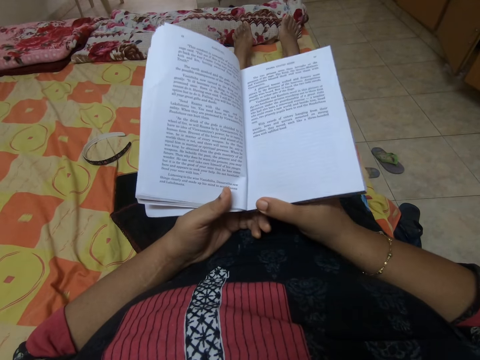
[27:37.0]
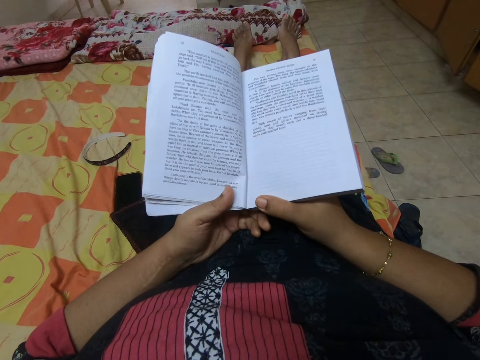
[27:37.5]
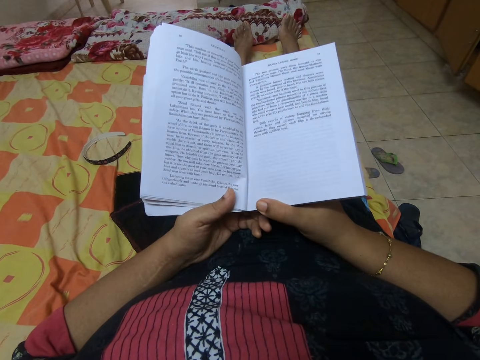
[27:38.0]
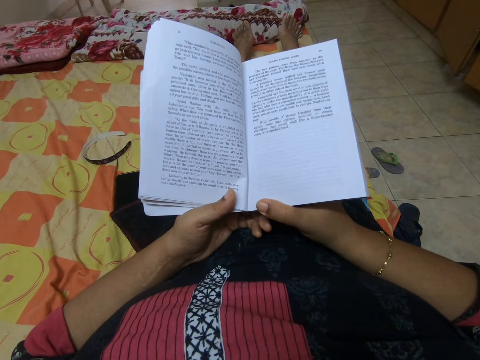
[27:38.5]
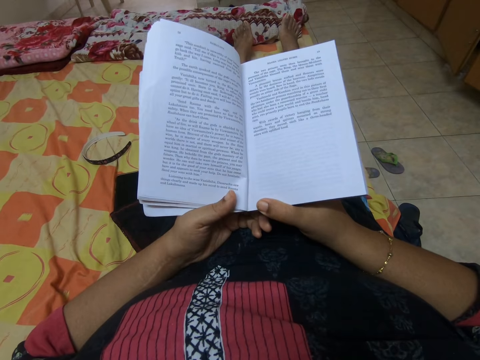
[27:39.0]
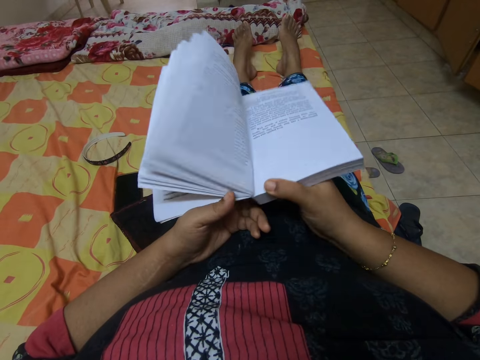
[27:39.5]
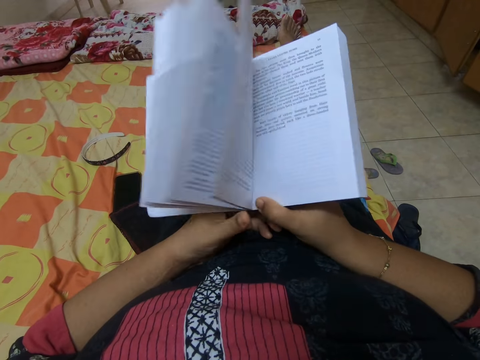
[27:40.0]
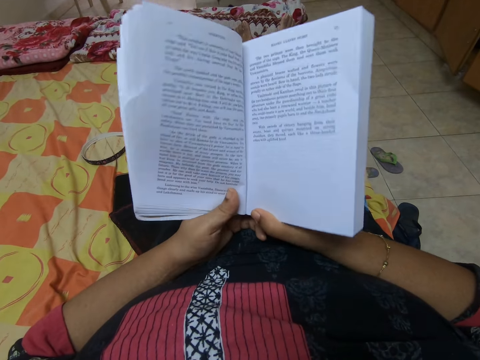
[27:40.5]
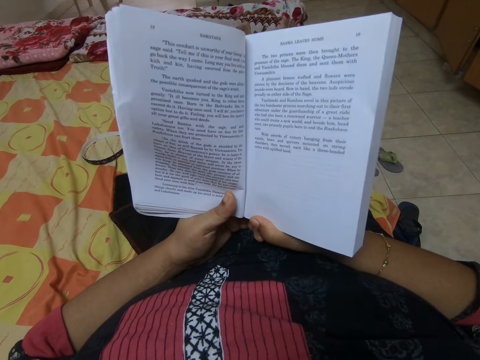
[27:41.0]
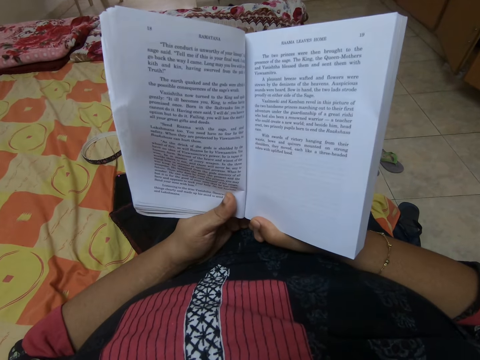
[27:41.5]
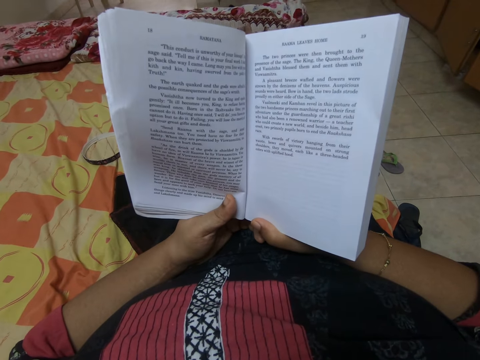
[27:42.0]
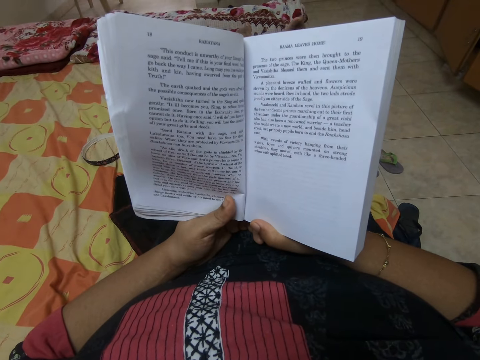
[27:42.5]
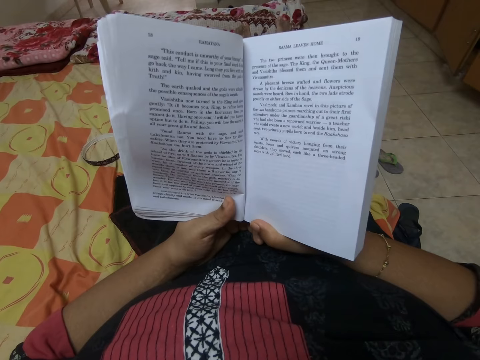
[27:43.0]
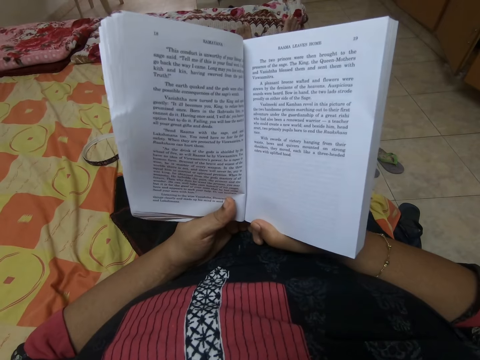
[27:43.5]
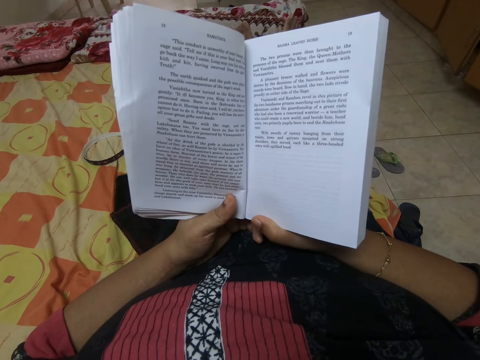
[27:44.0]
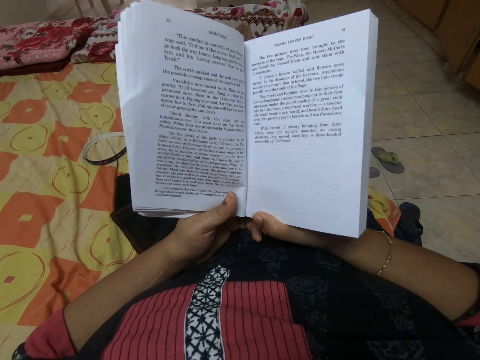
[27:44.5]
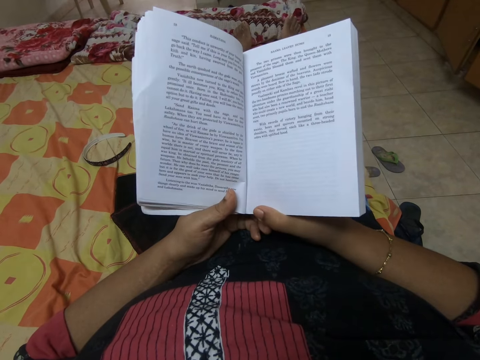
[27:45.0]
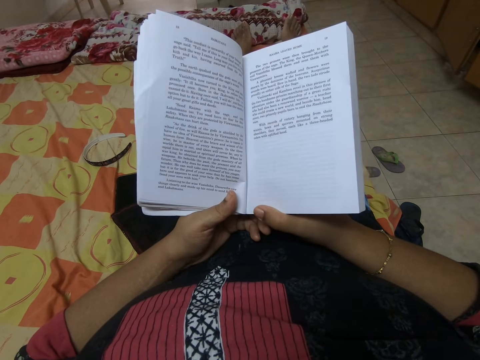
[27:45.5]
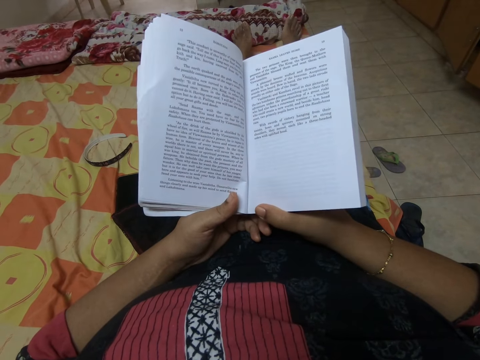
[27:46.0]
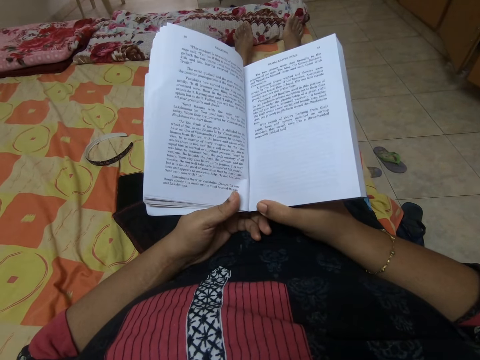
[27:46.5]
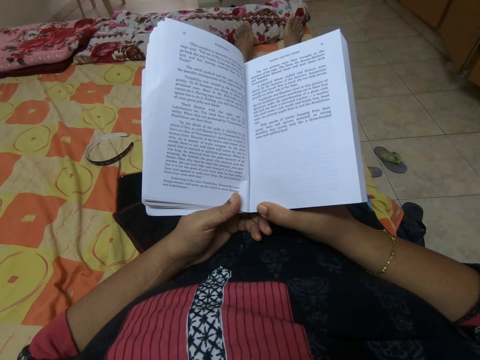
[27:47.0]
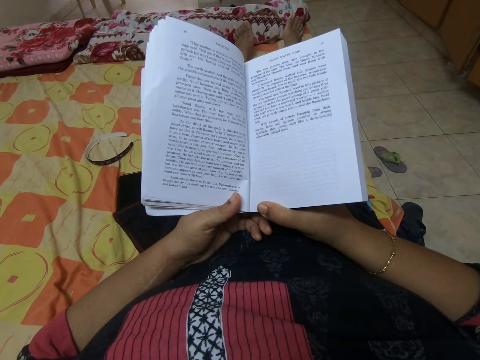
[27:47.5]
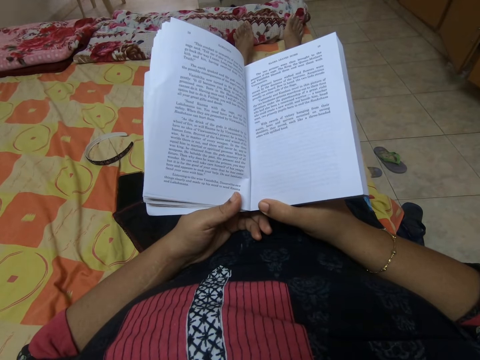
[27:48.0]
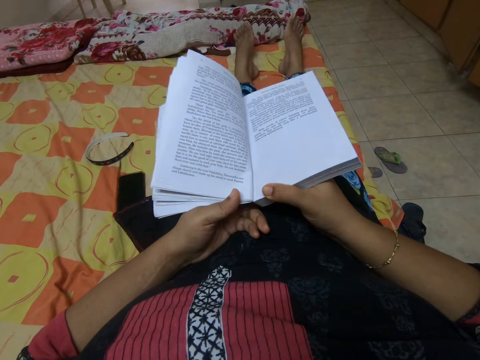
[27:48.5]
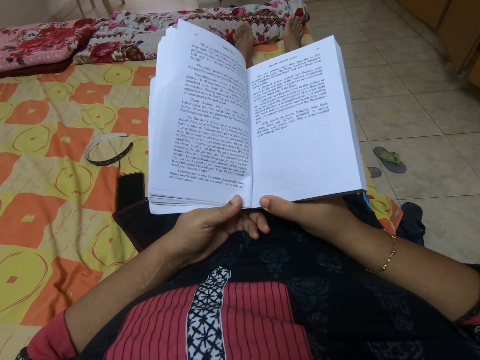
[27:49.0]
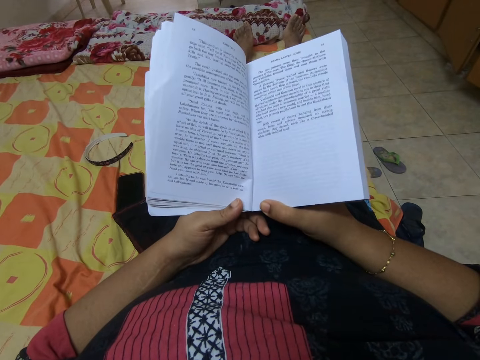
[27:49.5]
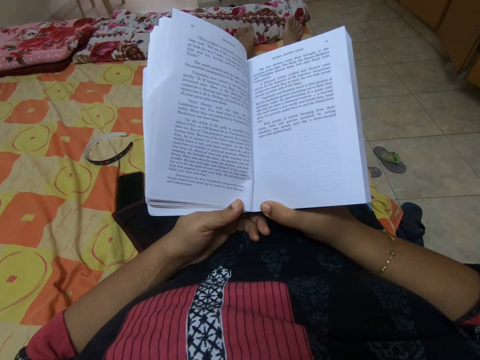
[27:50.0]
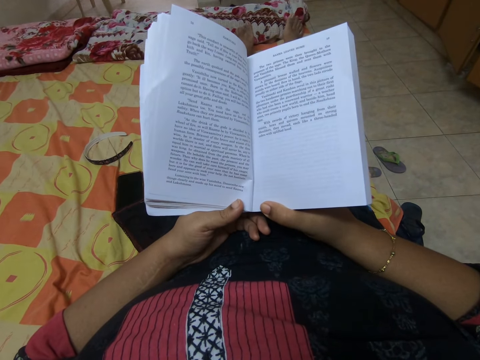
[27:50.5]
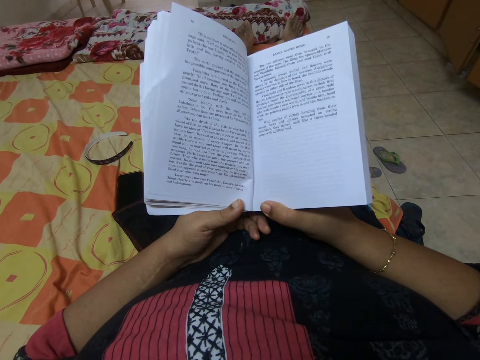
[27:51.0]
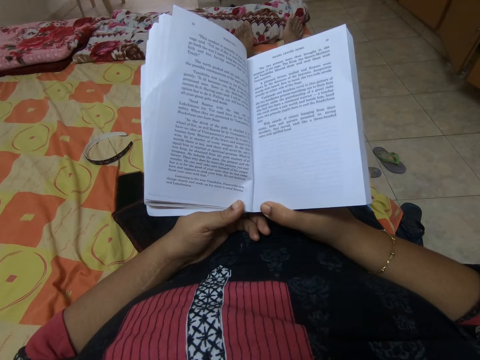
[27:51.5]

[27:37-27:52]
The camera wearer moves a book. They read the book. They move the book. They move the book again.

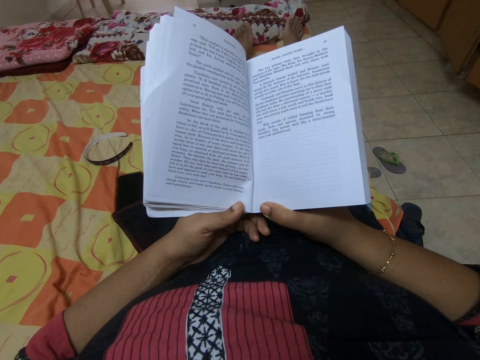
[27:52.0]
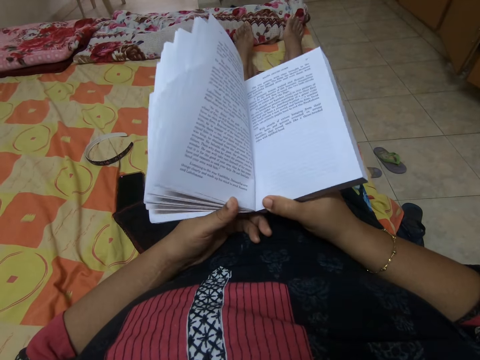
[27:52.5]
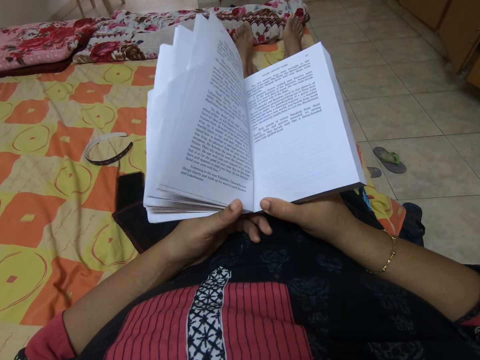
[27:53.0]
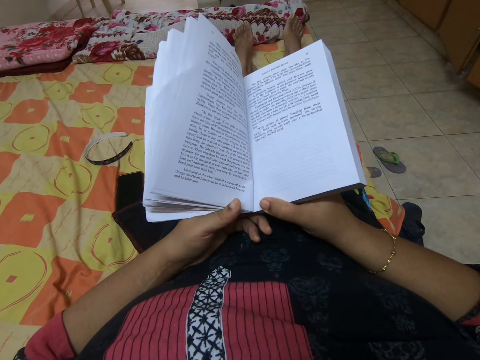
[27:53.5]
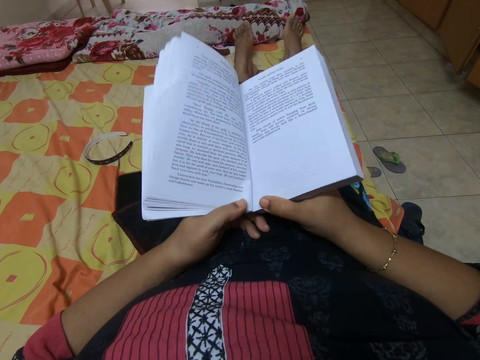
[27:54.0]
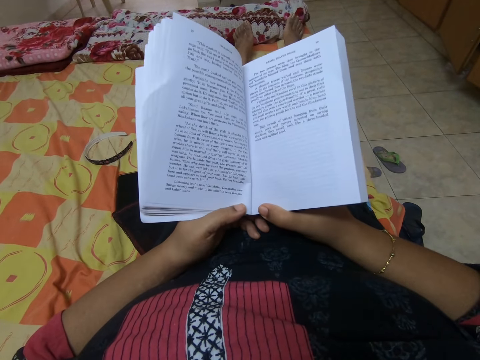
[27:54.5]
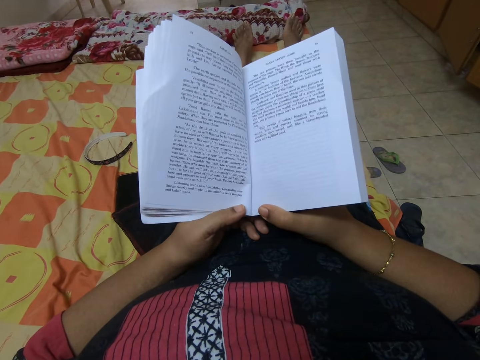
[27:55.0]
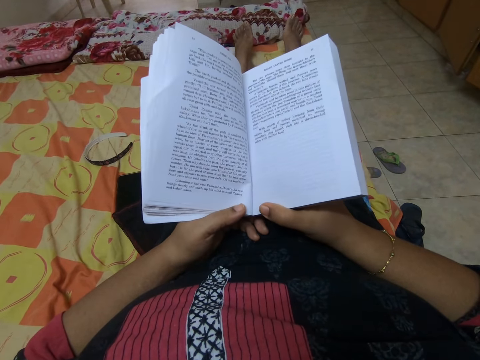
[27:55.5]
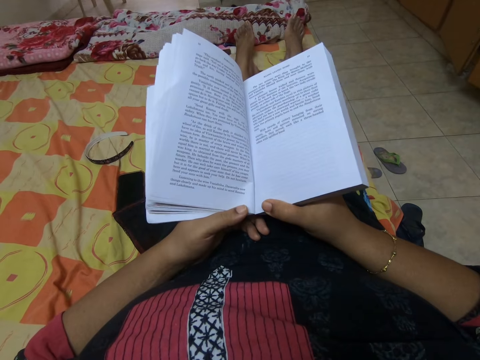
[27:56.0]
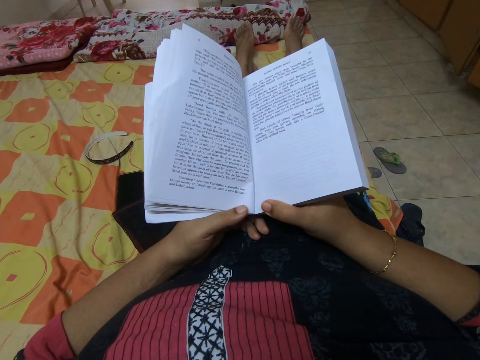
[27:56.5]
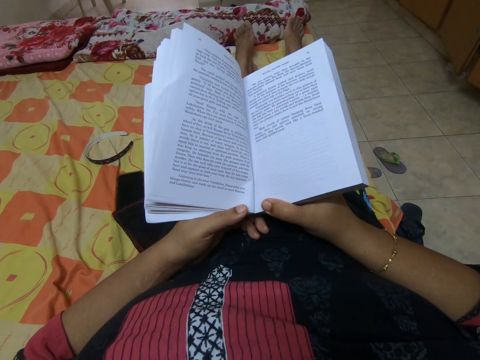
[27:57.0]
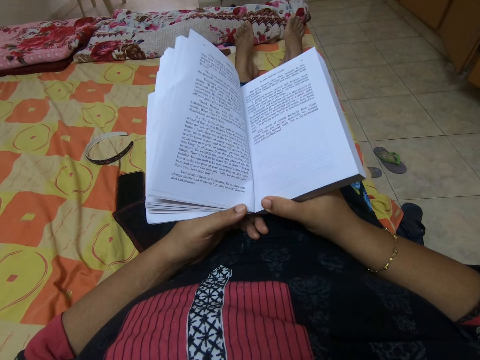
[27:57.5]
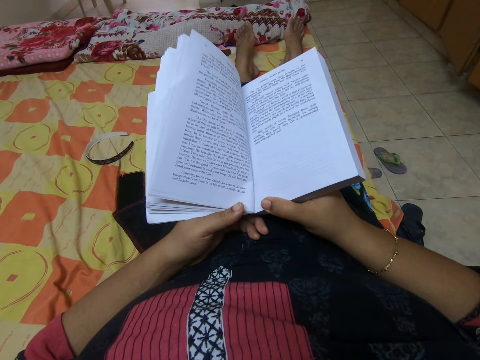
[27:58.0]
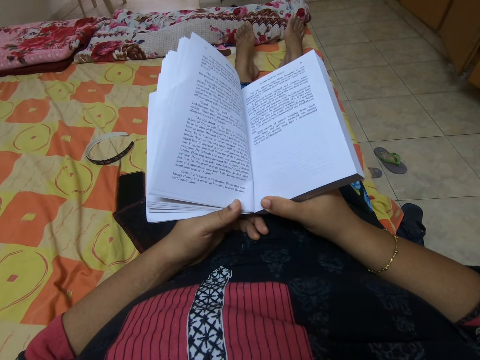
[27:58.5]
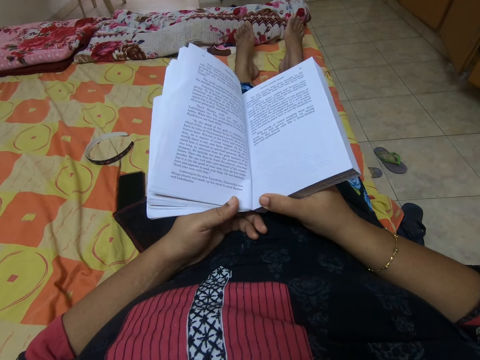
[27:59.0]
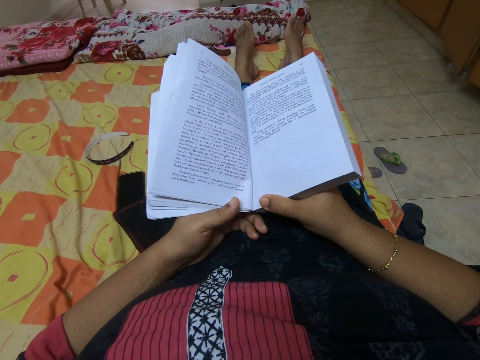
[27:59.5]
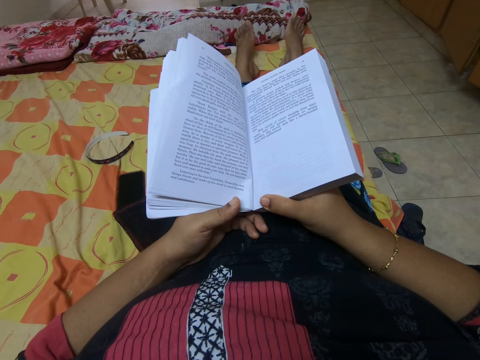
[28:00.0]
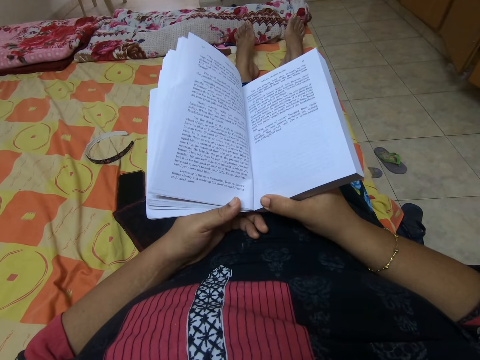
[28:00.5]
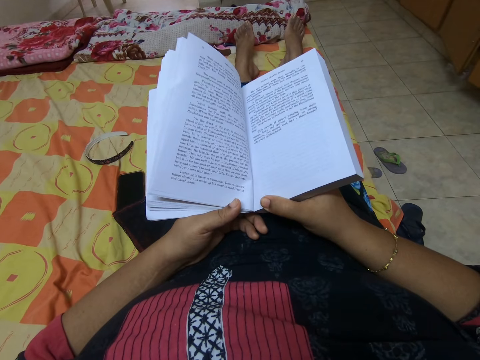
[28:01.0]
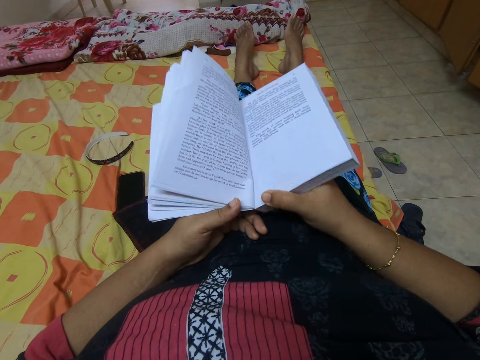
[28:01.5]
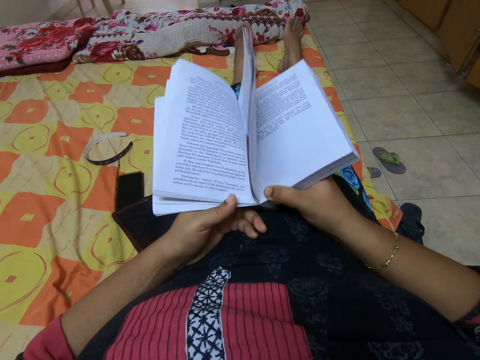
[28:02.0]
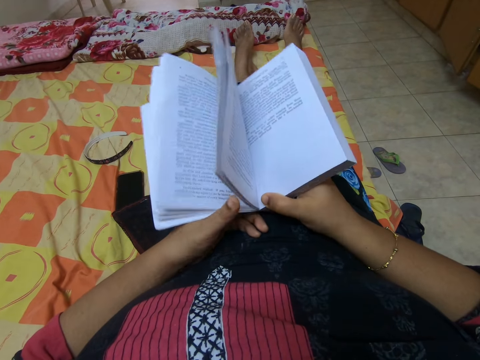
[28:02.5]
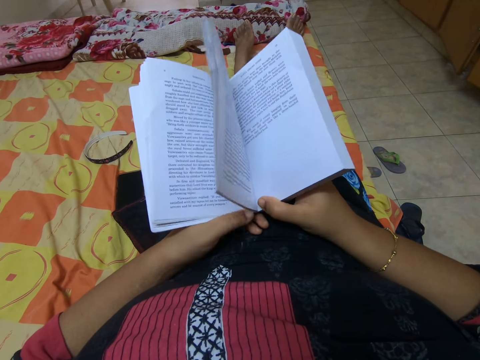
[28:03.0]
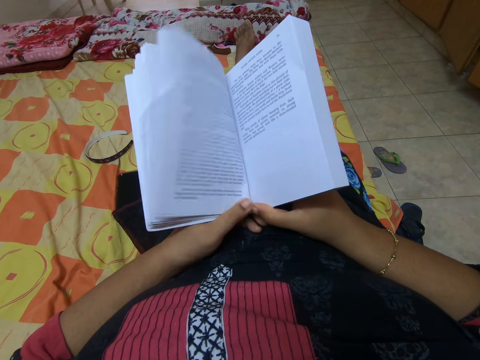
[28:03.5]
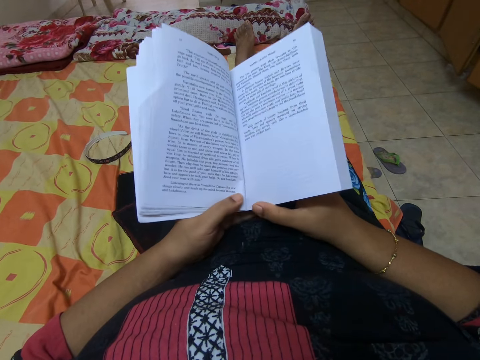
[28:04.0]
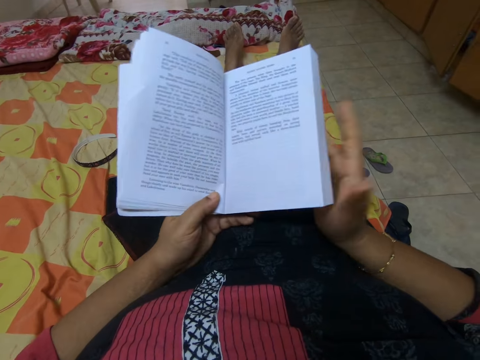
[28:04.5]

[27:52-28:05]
The camera wearer moves a book. They move the book again. They read the book. They move the book. They move the book again.
